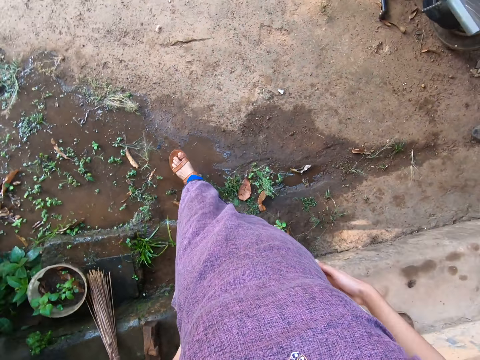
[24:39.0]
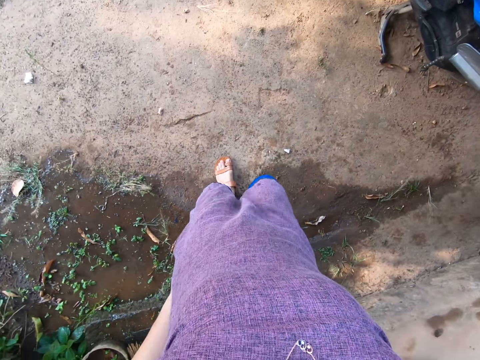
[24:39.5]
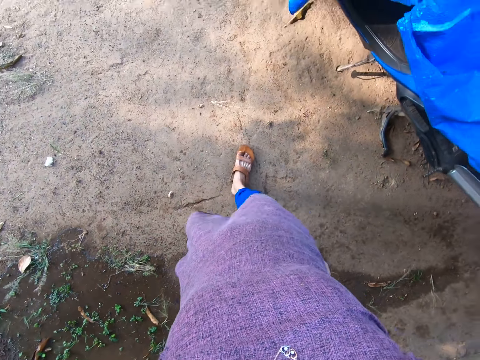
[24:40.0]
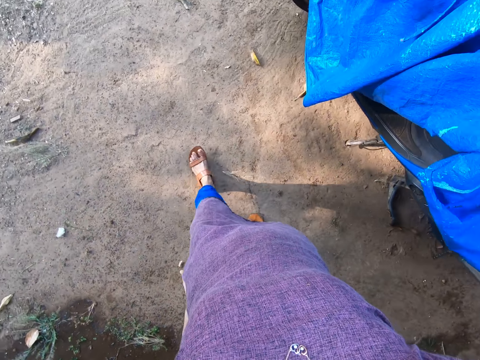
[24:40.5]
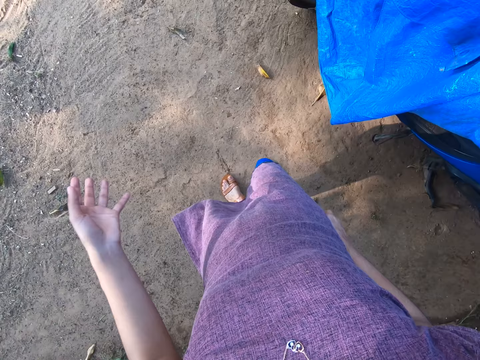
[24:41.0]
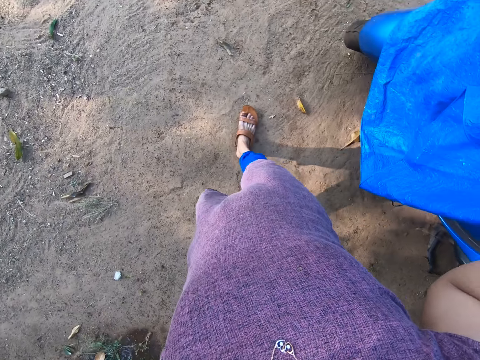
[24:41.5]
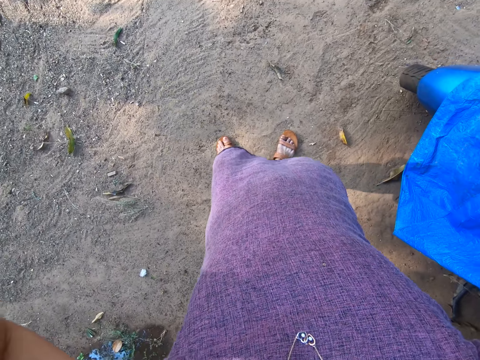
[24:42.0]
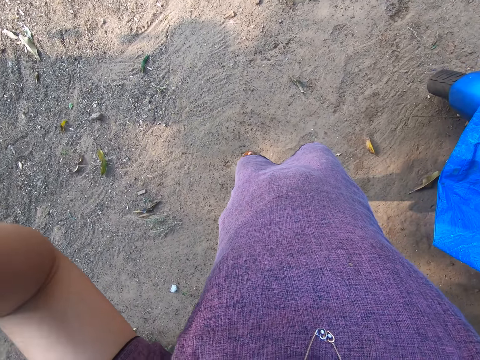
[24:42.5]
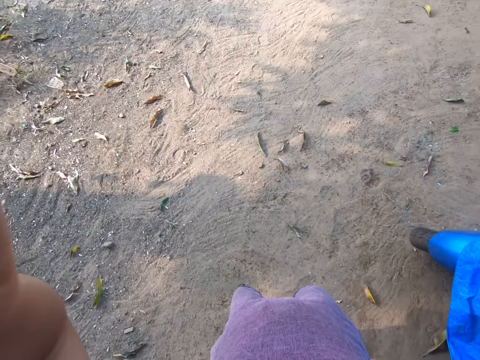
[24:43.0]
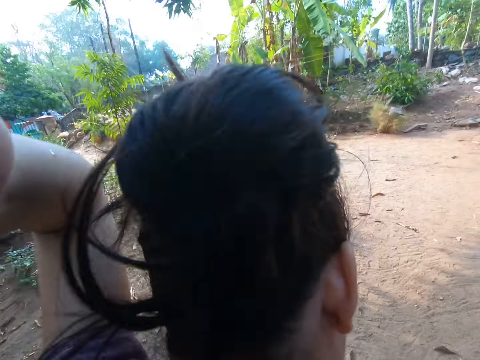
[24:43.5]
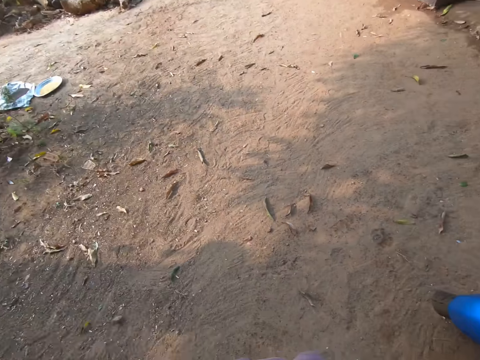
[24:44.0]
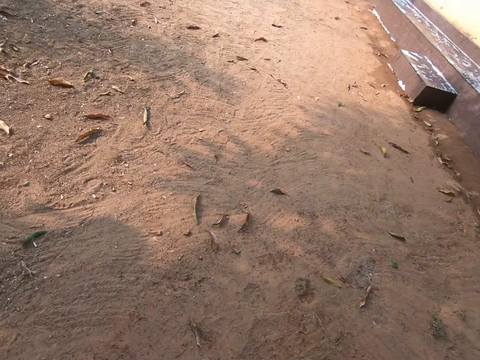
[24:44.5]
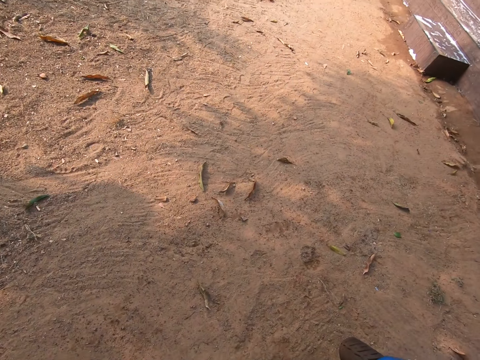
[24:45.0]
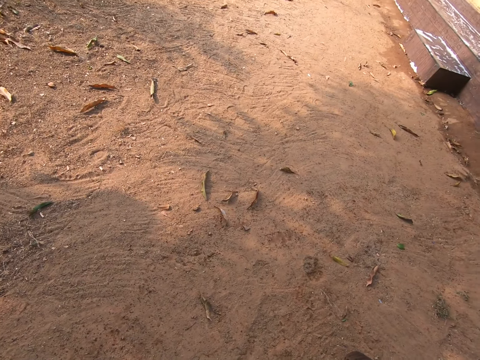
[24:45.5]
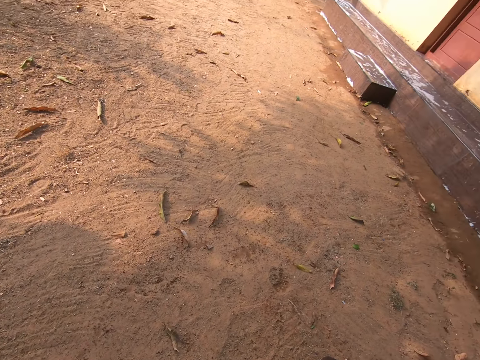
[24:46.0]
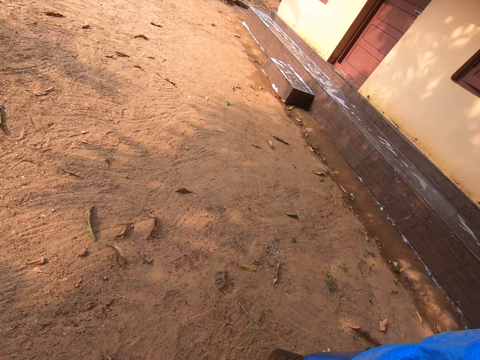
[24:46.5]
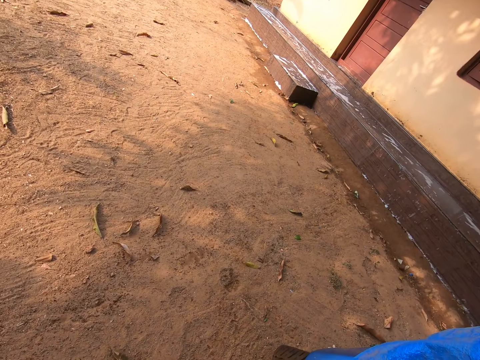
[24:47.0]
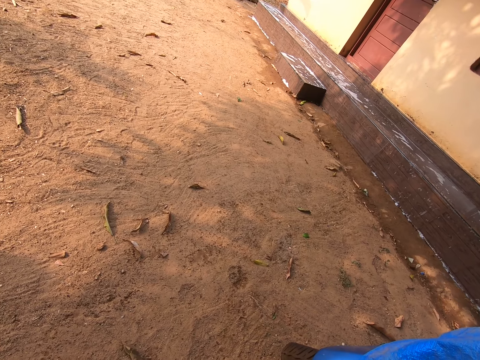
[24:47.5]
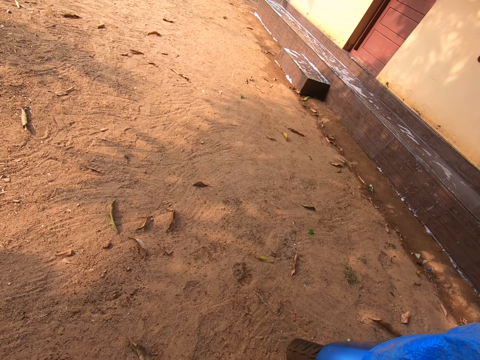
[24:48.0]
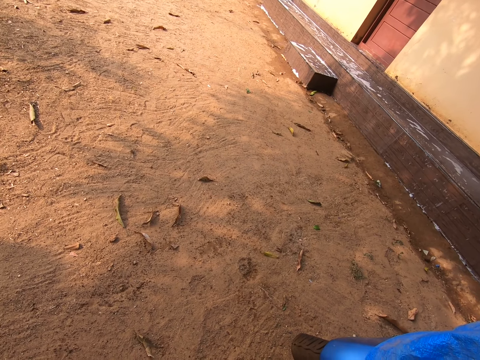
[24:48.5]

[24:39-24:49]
The camera wearer removes a camera from her head with both hands. She adjusts the camera.

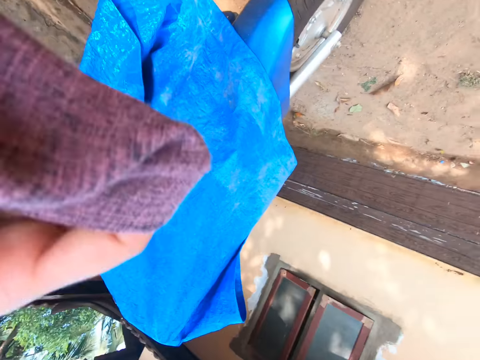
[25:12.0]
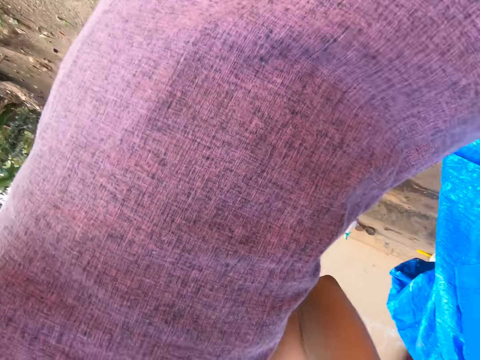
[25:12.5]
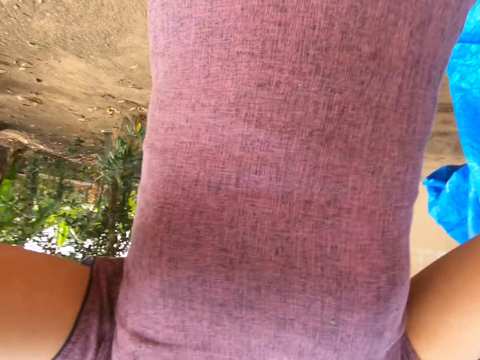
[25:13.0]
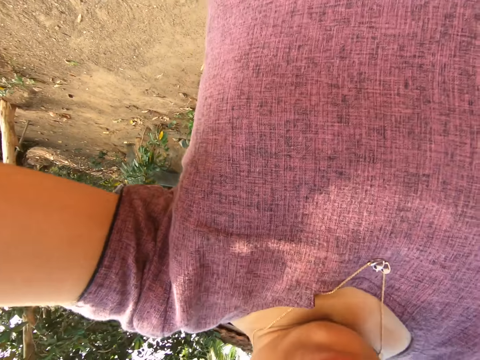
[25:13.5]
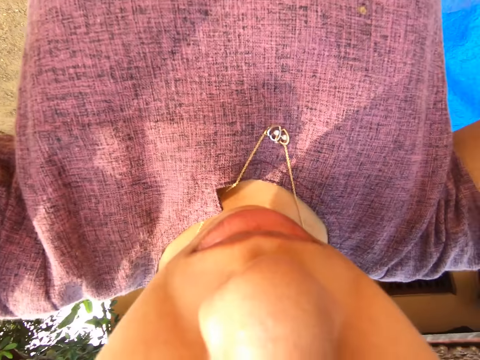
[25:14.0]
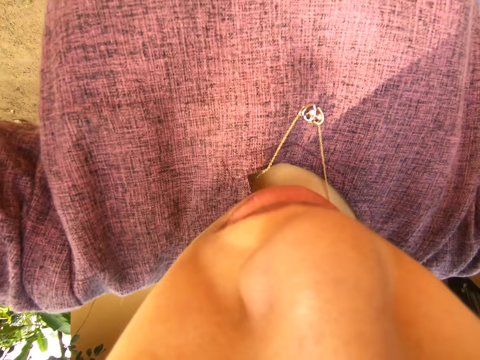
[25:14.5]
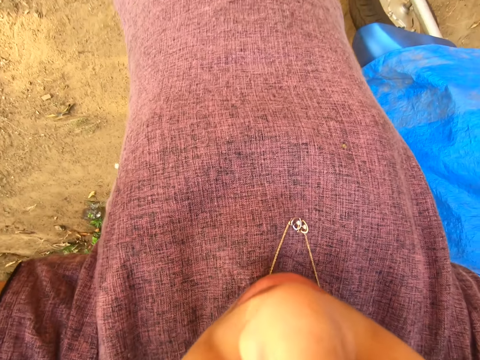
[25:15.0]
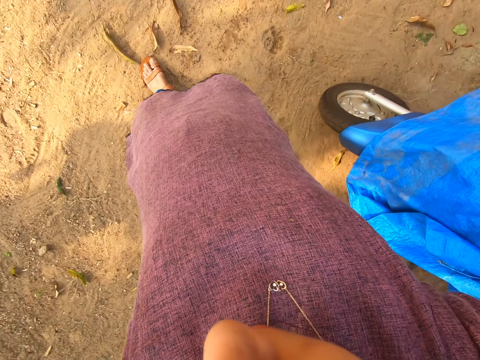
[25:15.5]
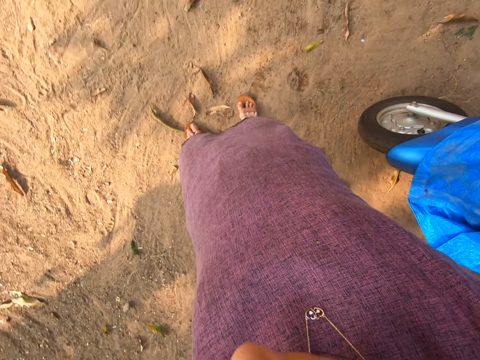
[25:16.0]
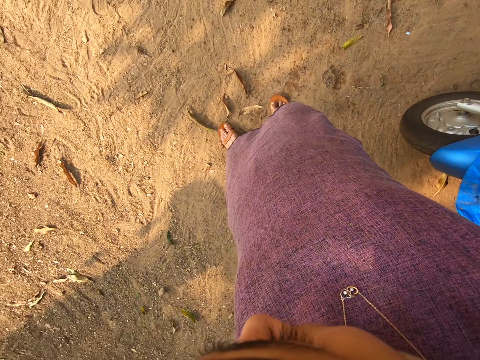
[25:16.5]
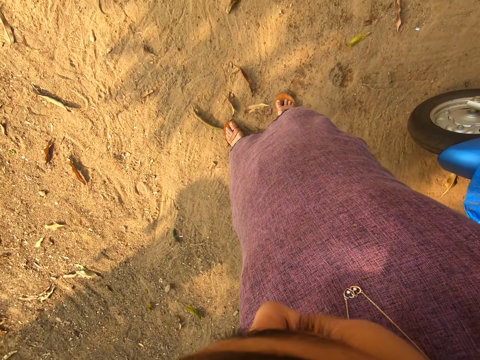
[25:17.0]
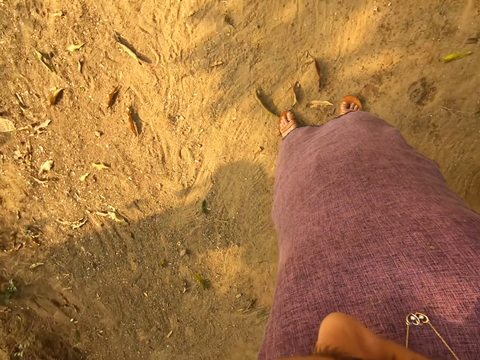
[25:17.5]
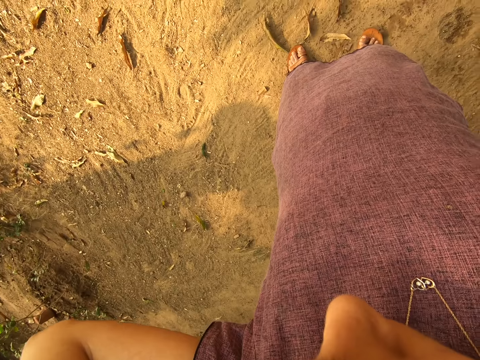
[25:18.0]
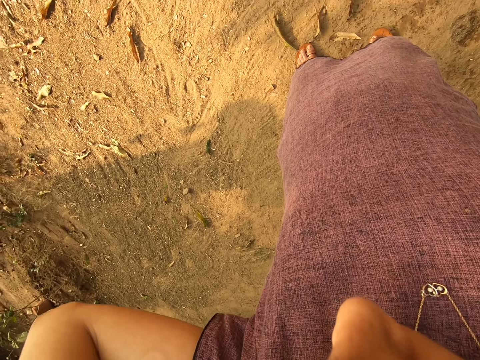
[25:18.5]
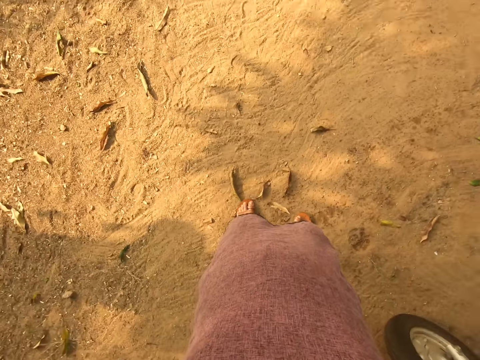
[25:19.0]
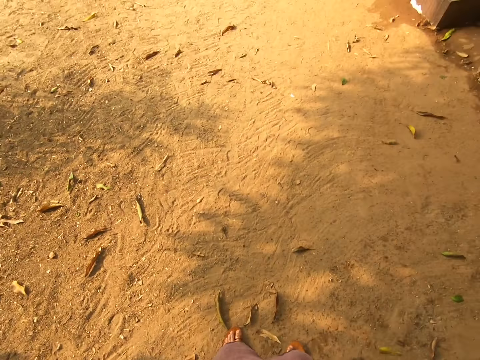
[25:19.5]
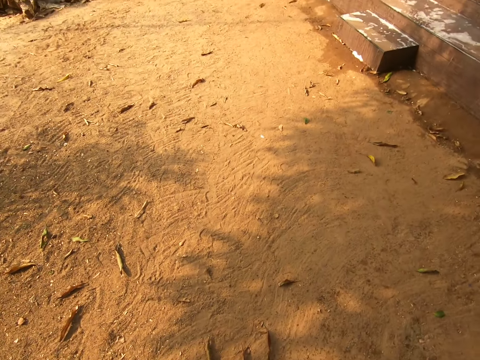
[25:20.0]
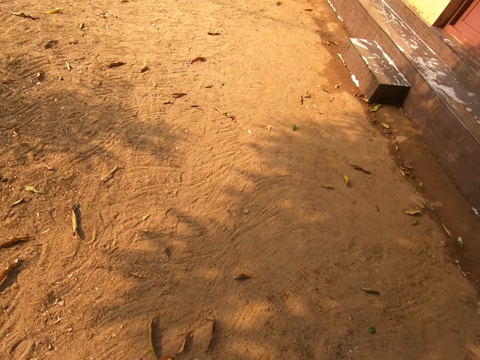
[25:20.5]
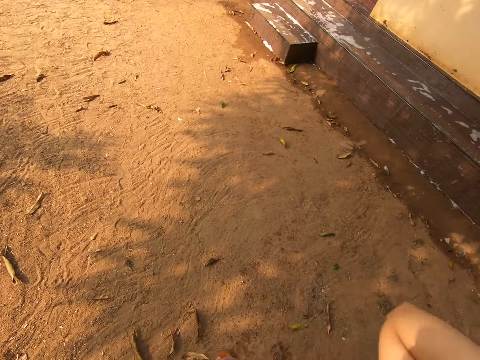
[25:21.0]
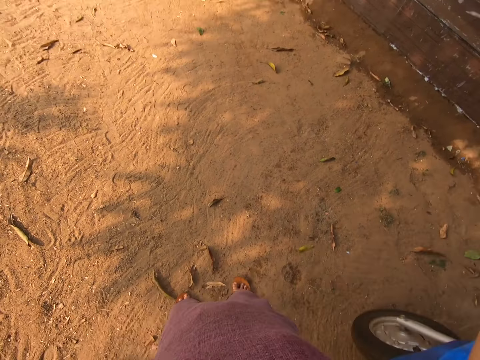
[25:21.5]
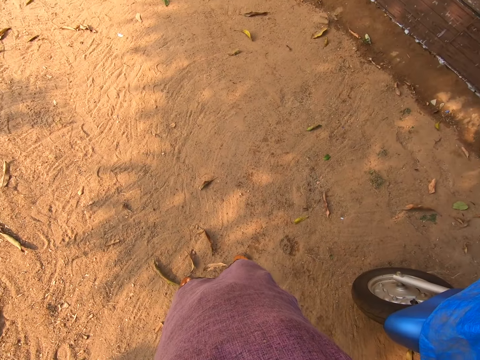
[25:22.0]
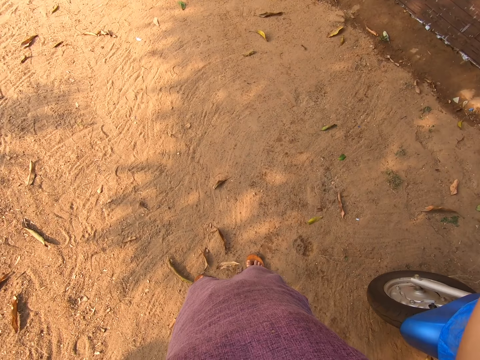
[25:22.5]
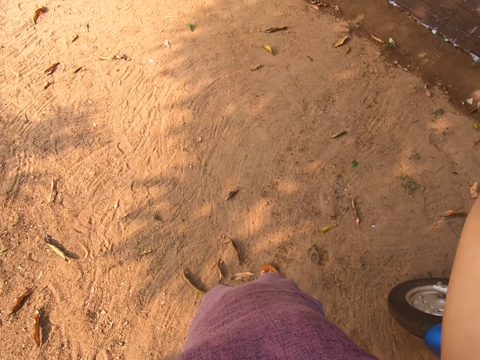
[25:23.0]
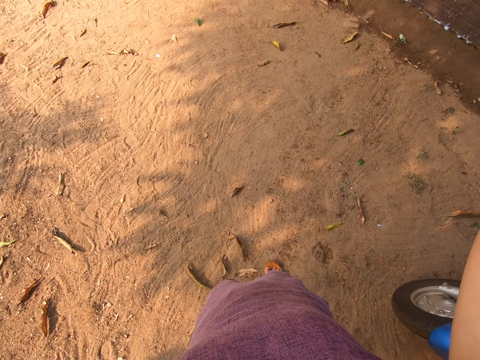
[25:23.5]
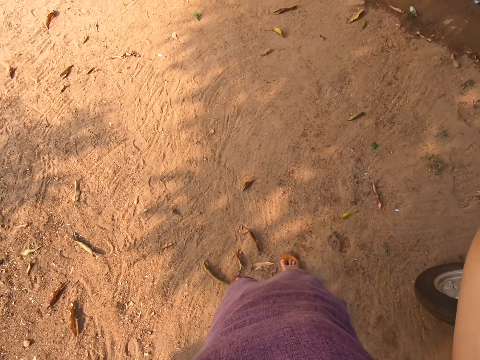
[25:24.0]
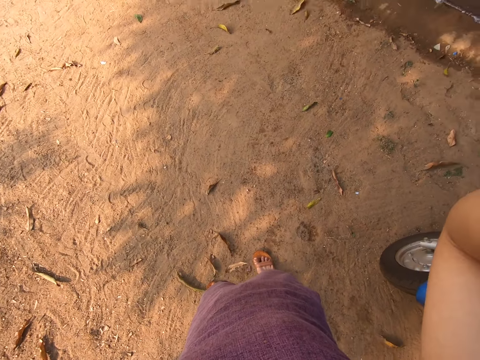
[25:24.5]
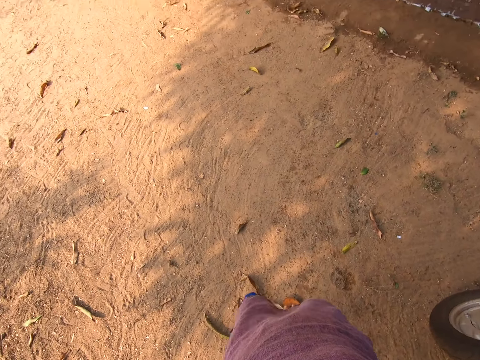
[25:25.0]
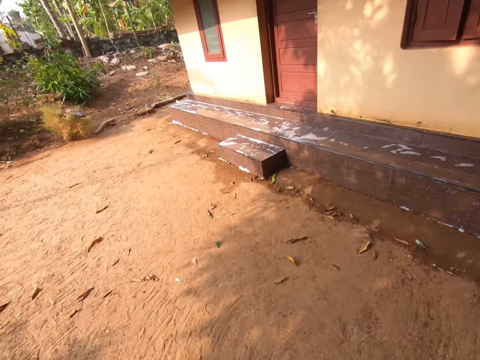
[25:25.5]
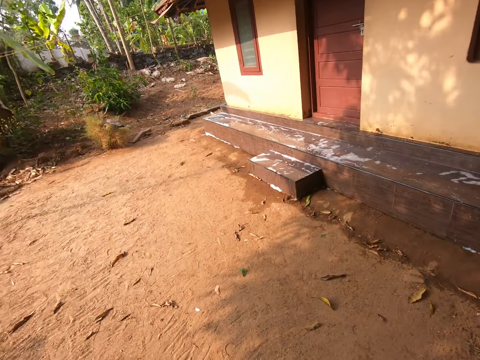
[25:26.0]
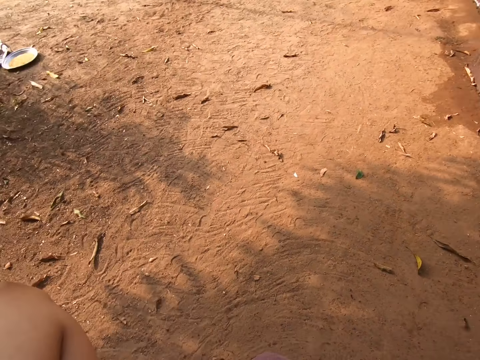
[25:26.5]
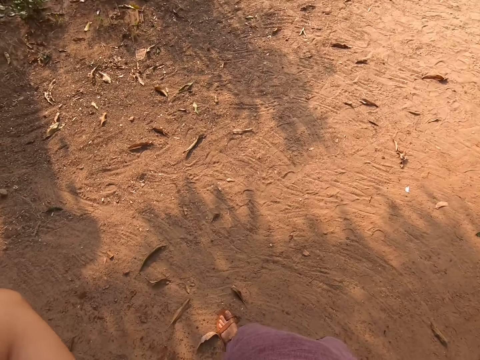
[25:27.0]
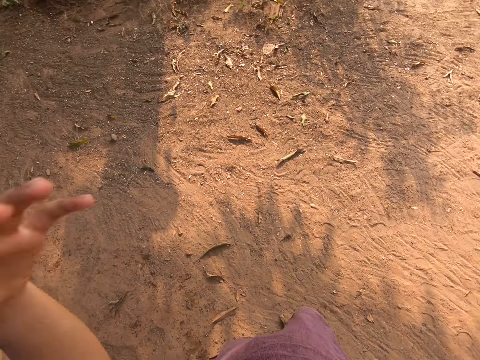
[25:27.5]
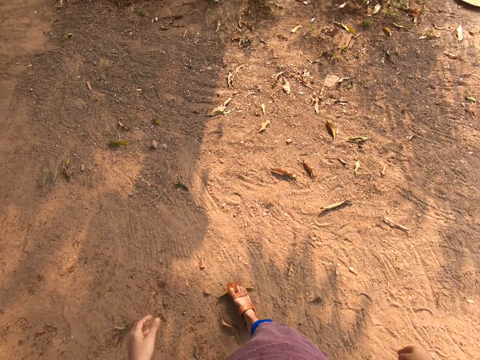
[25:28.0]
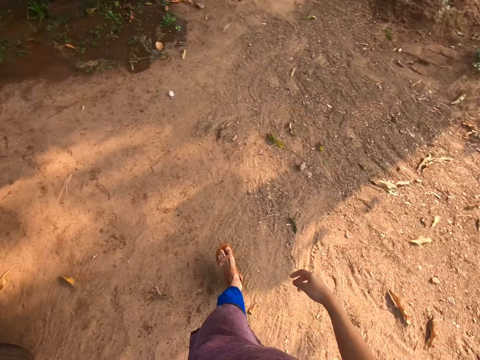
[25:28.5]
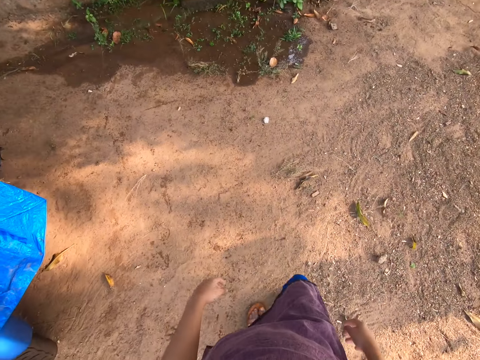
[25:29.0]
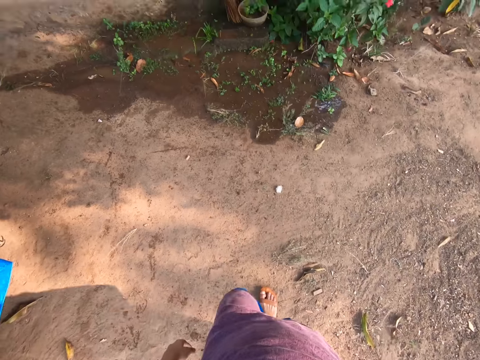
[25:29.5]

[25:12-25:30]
The camera wearer wears the camera on her head with both hands.
